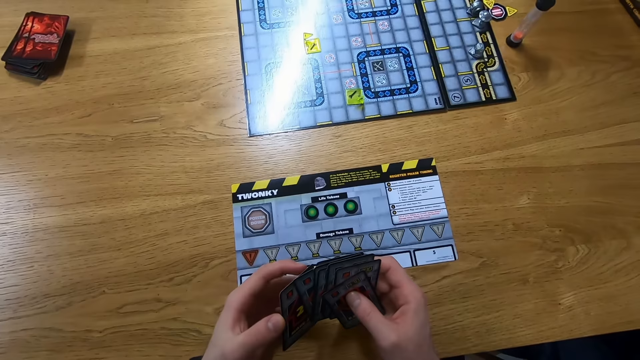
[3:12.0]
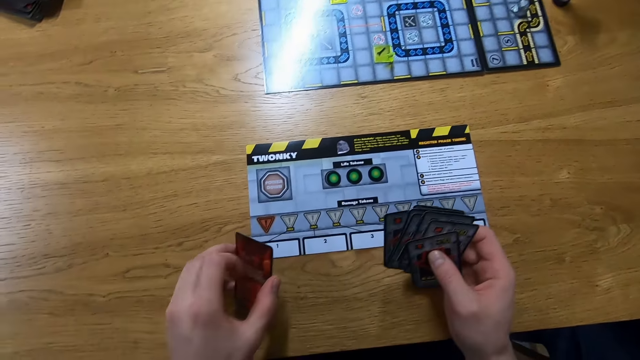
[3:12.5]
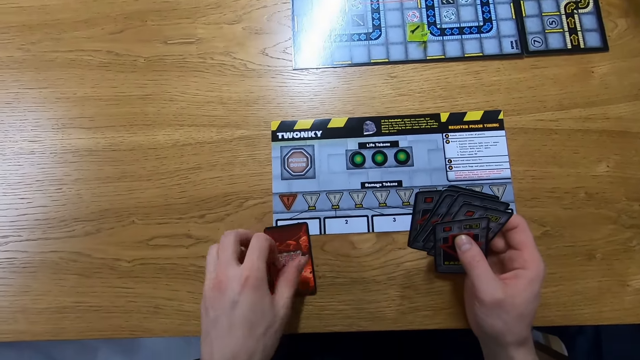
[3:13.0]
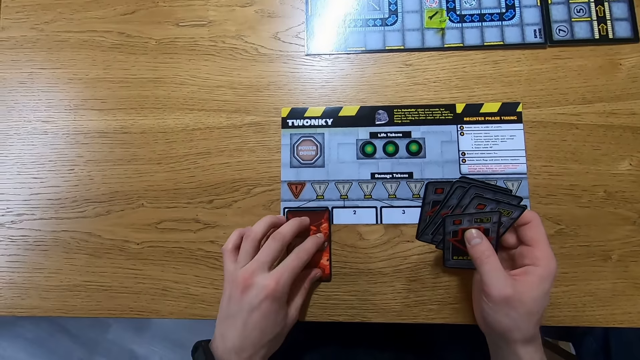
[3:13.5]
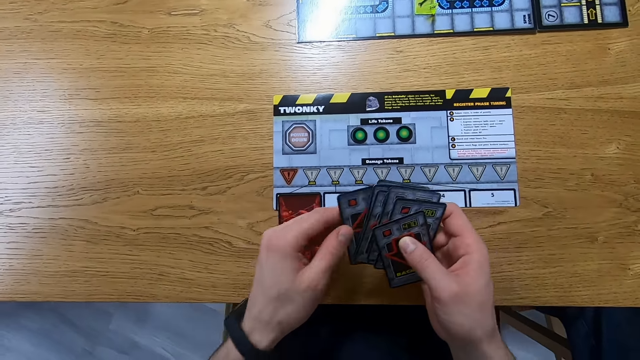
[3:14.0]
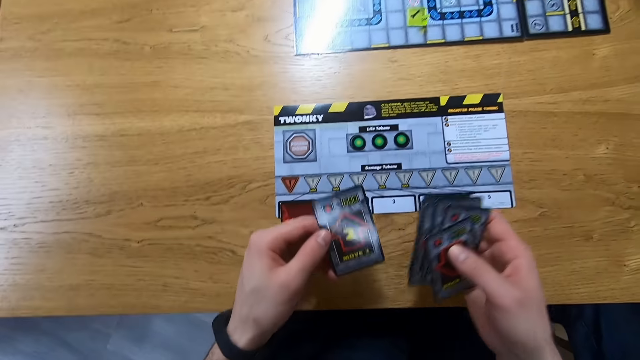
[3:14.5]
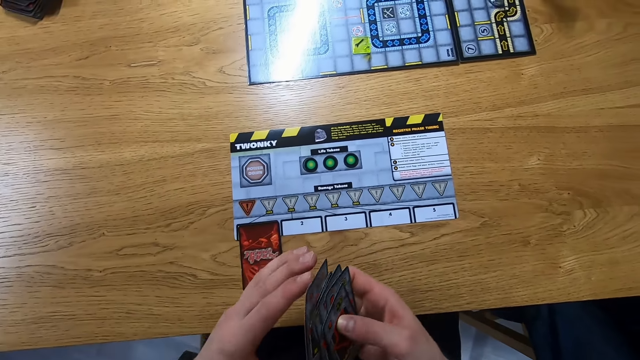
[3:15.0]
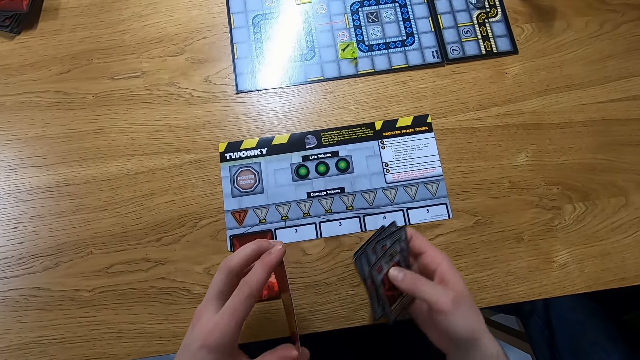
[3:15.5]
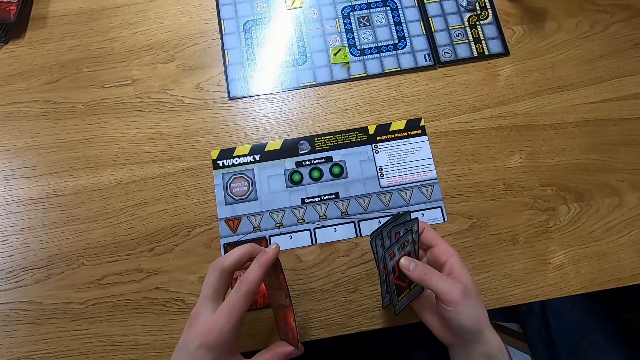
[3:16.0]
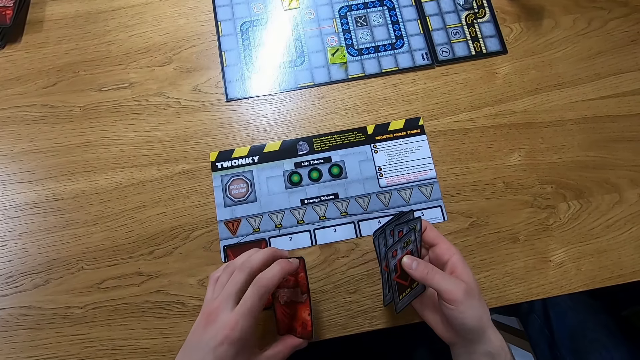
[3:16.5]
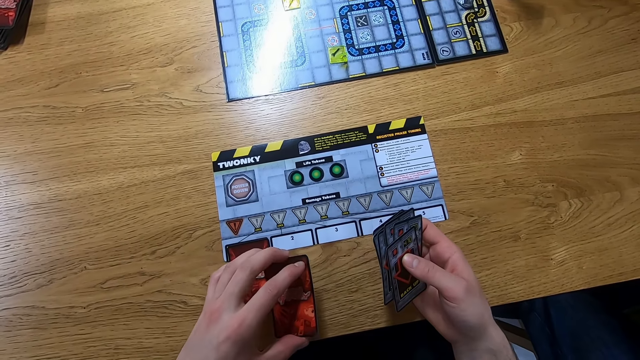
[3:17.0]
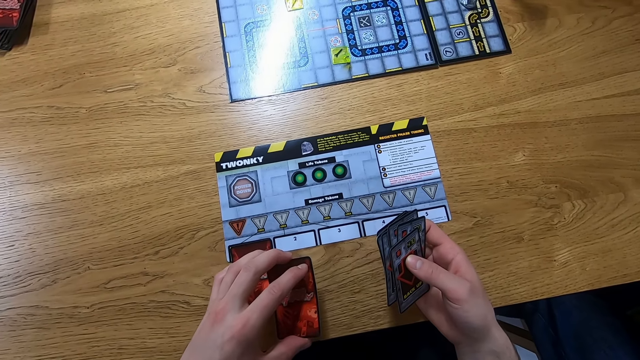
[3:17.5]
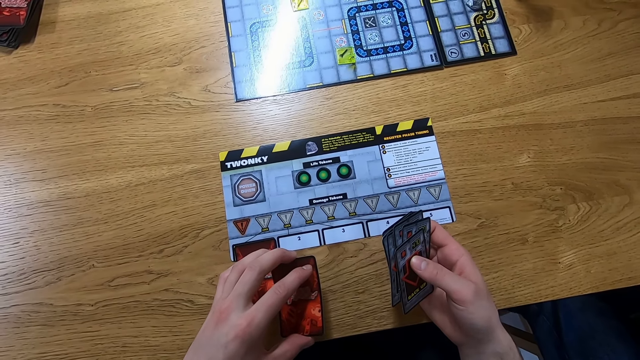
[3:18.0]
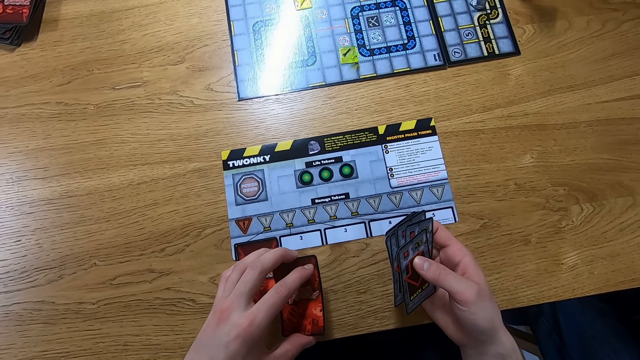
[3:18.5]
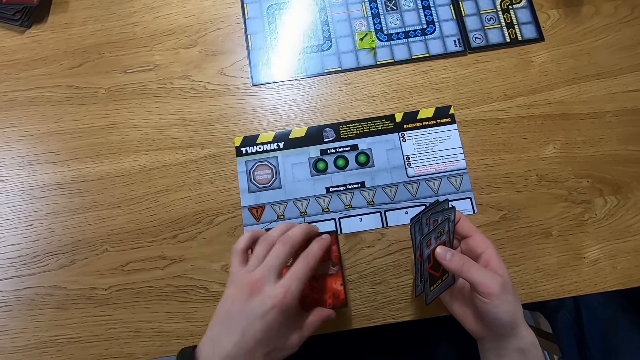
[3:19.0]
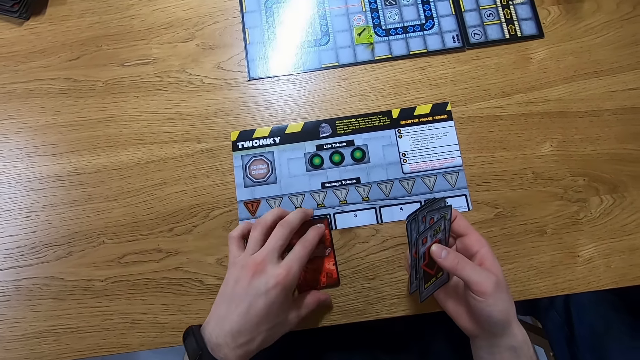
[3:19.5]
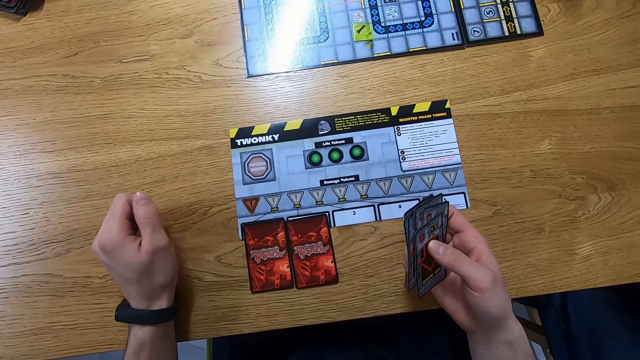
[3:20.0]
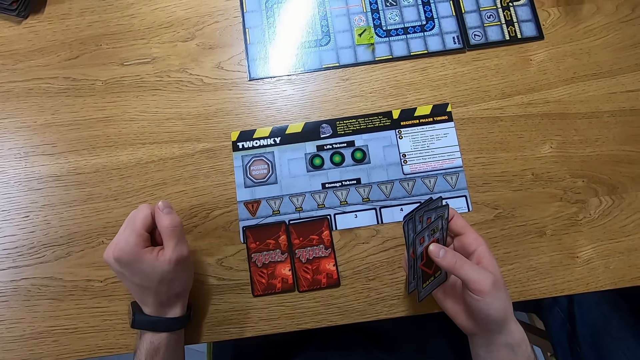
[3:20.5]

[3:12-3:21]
The camera wearer places the cards on the game board.

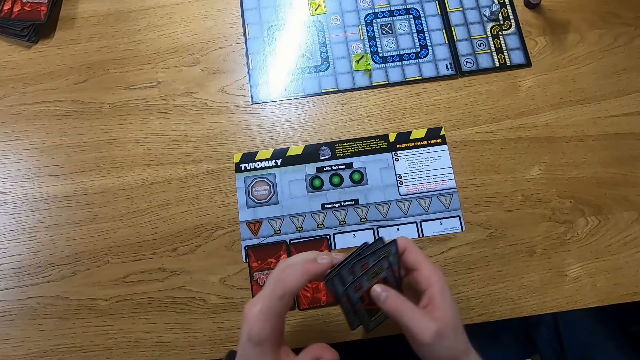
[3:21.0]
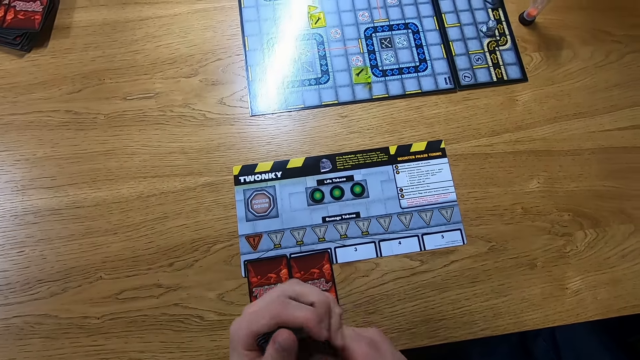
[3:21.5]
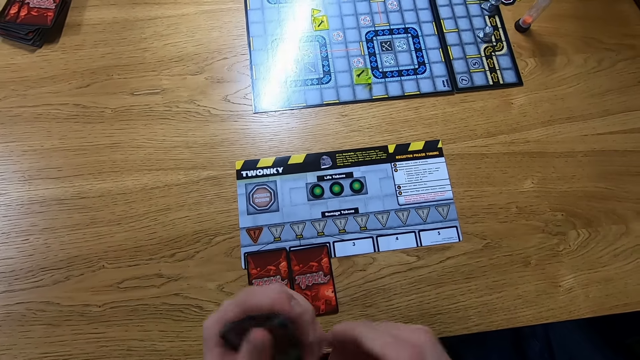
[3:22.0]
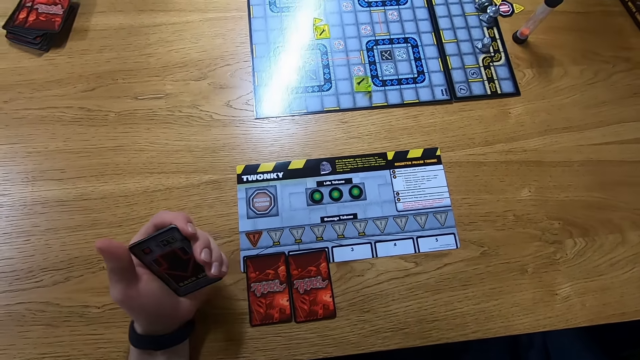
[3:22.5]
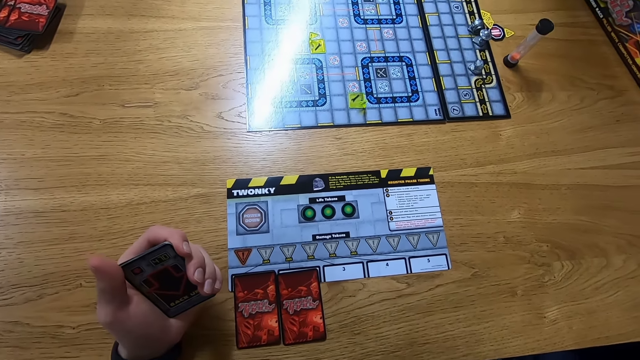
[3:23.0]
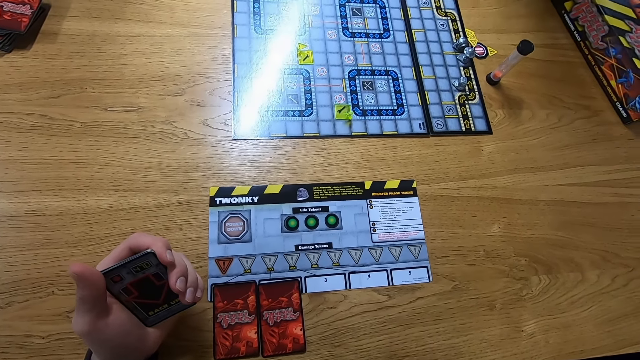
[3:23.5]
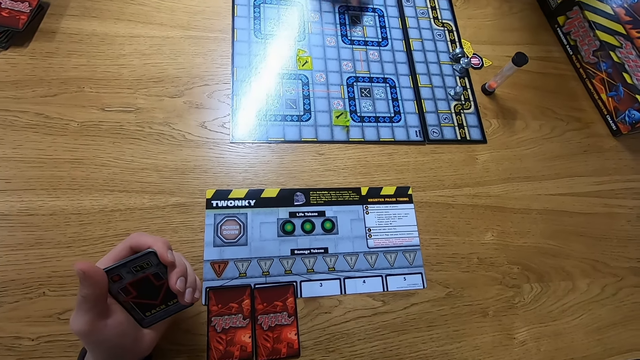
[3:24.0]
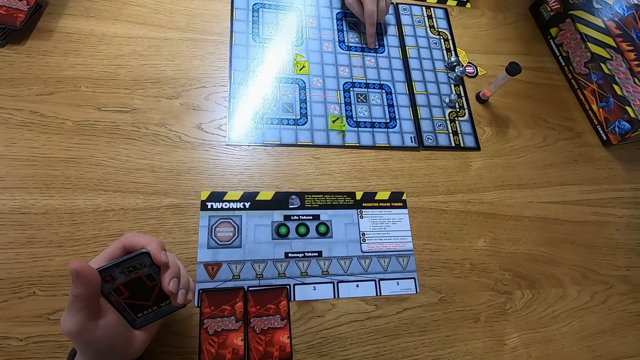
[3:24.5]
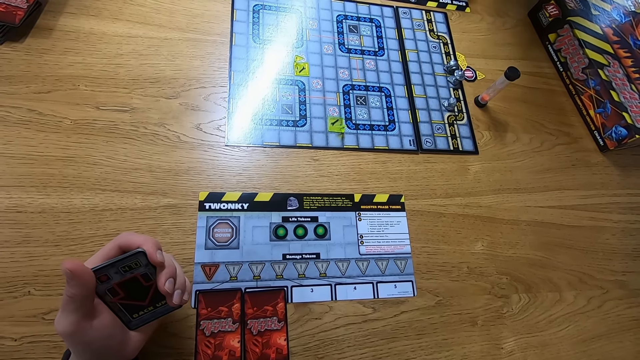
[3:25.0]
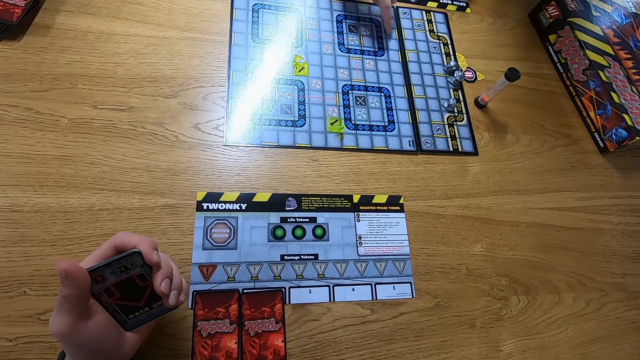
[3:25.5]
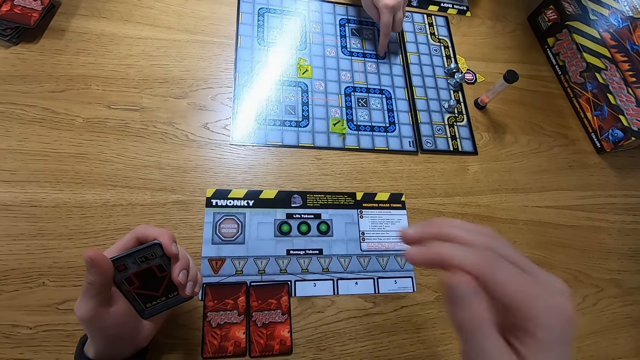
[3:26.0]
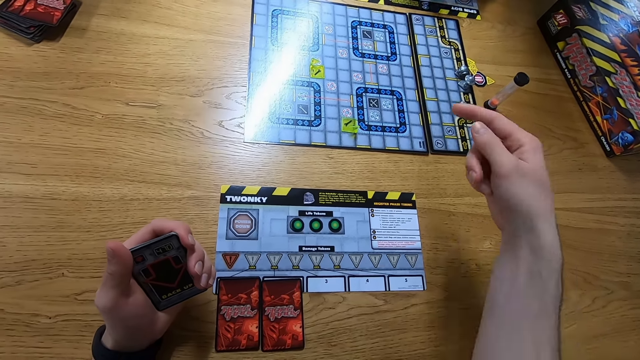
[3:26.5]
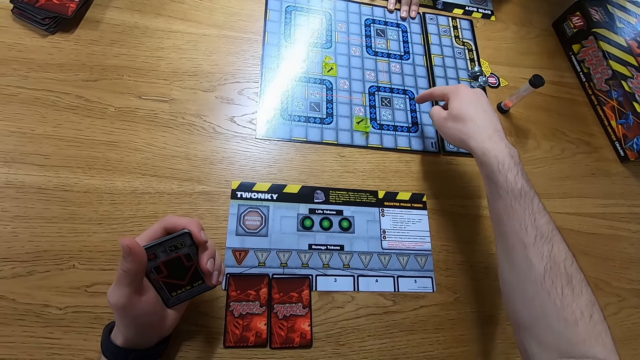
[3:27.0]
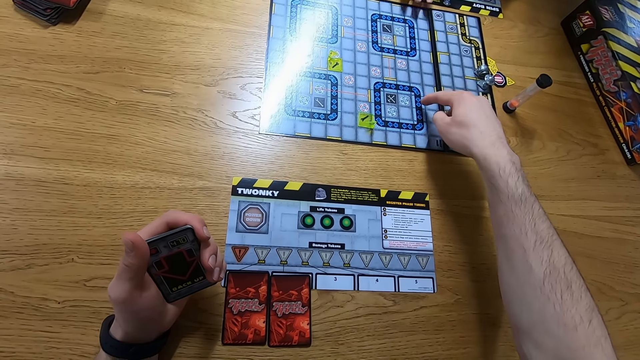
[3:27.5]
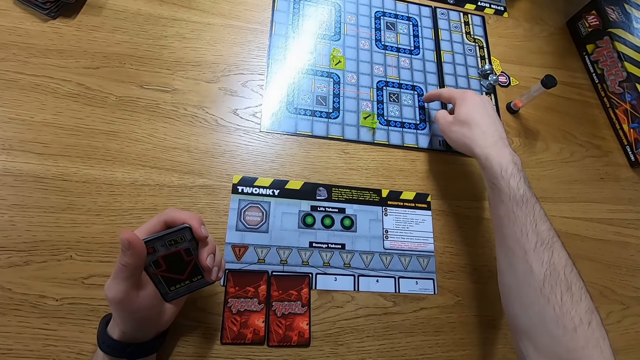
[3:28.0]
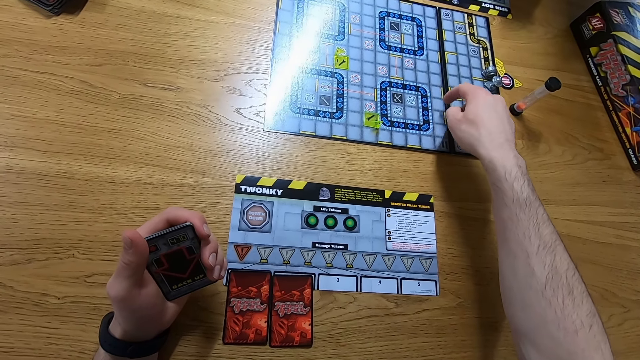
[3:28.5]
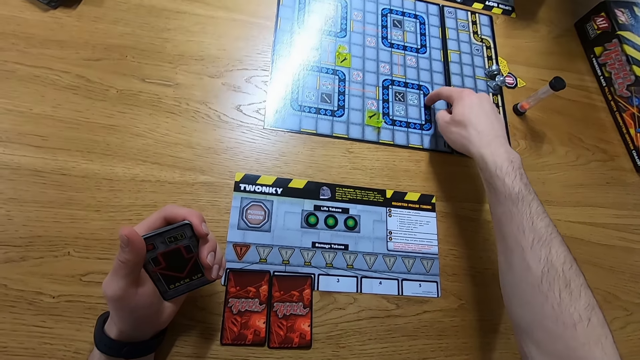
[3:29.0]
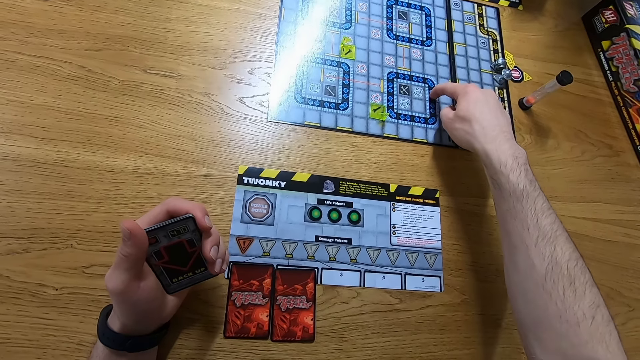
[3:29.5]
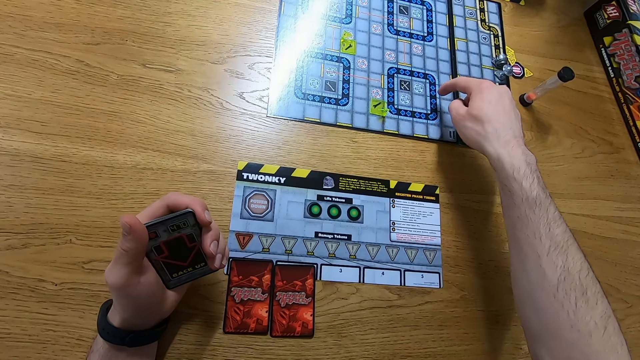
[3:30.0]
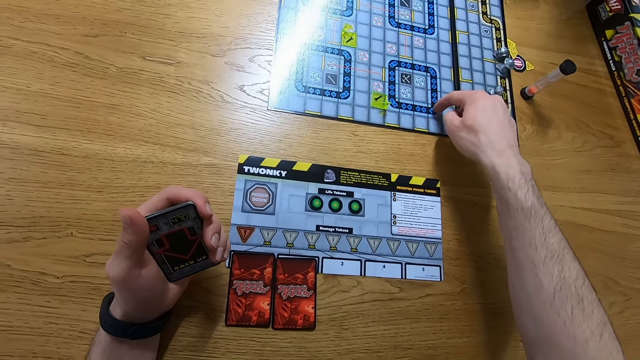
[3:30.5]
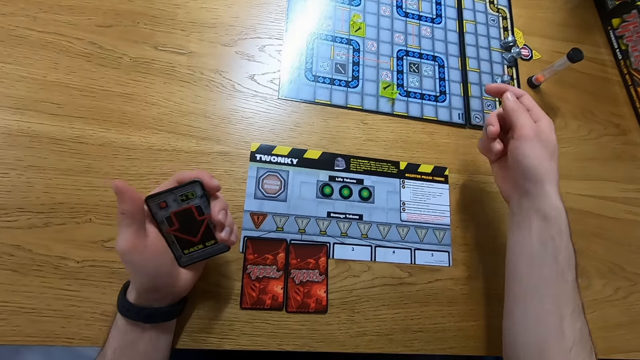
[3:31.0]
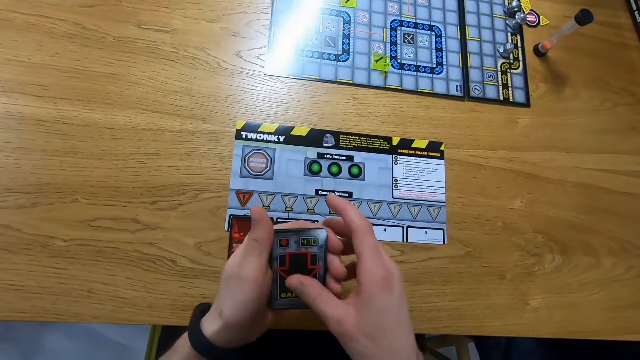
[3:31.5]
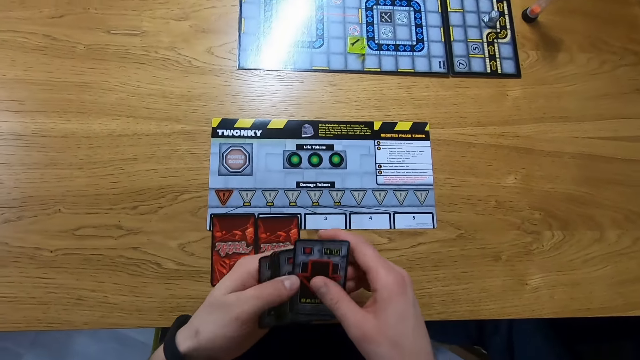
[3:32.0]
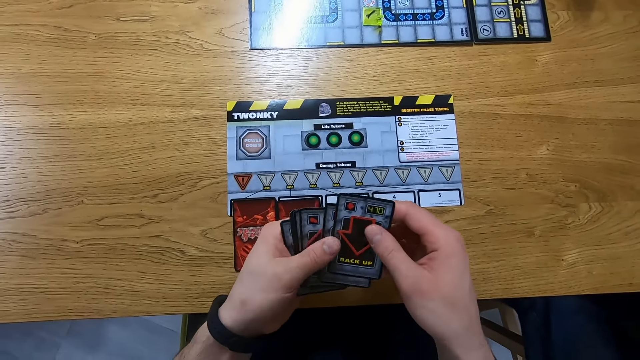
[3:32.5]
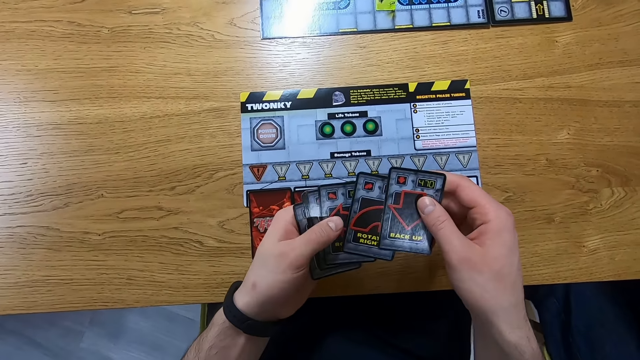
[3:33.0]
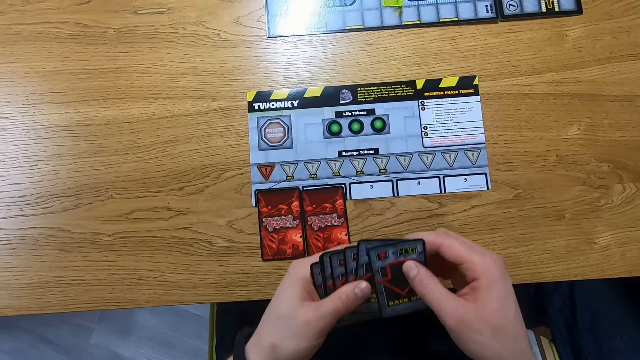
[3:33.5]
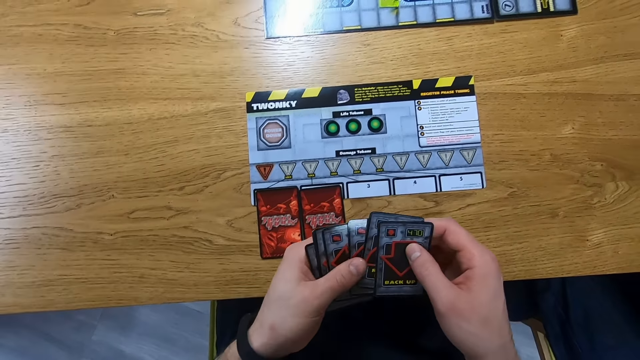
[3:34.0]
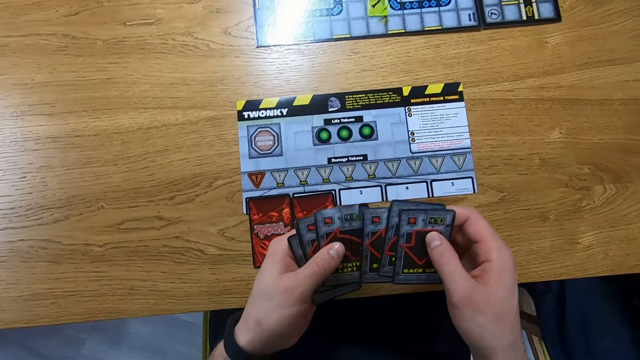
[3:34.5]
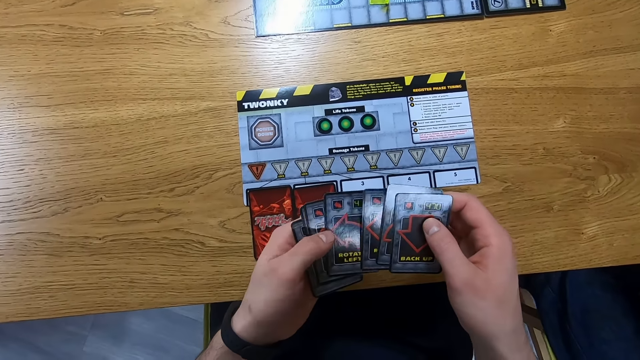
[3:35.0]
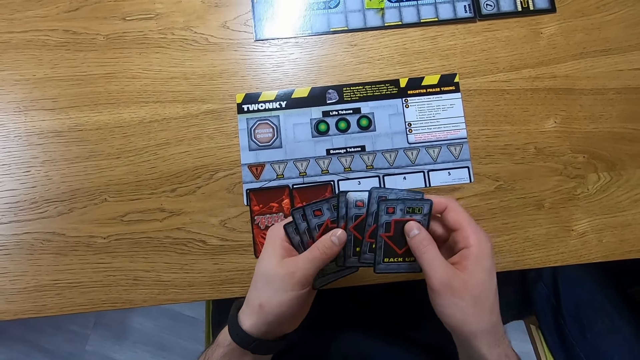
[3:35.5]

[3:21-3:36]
The camera wearer holds the cards with the left hand. They point on the game board. They look at the cards. They reshuffle the cards.
